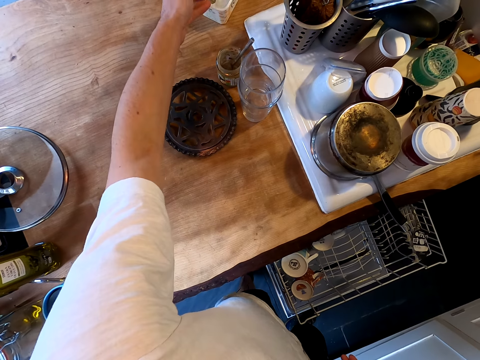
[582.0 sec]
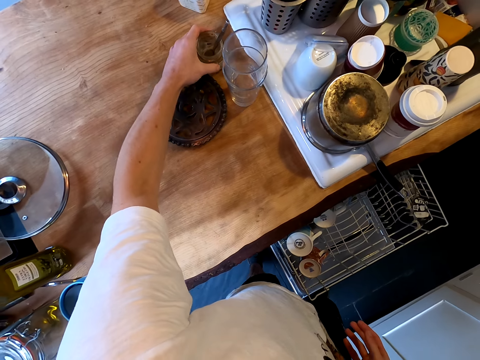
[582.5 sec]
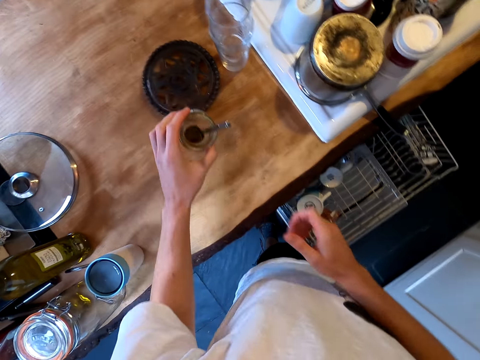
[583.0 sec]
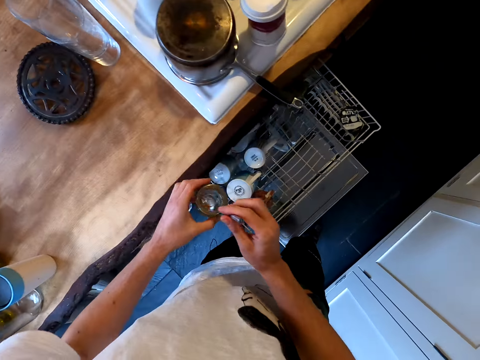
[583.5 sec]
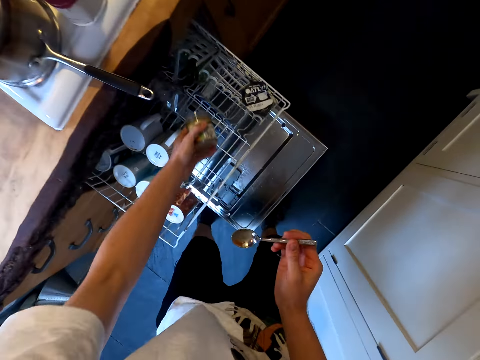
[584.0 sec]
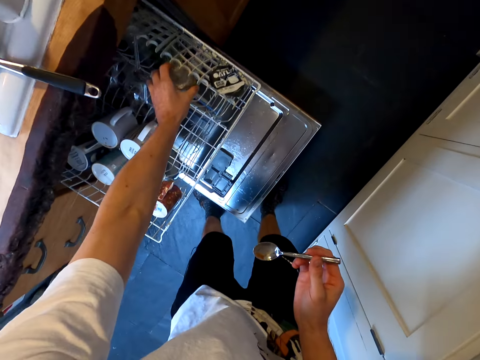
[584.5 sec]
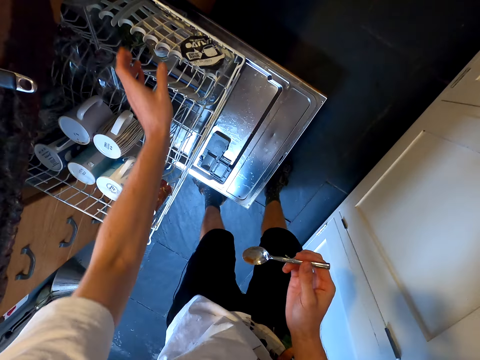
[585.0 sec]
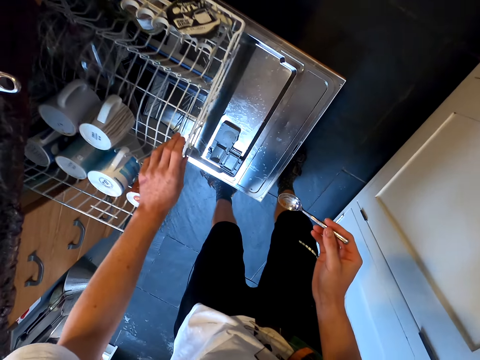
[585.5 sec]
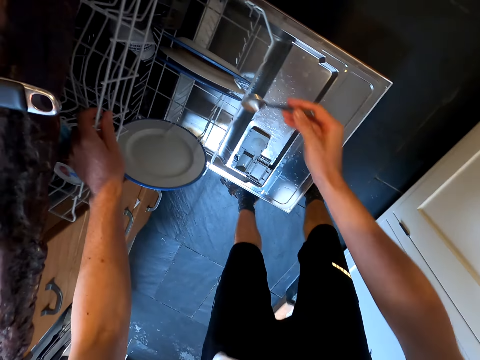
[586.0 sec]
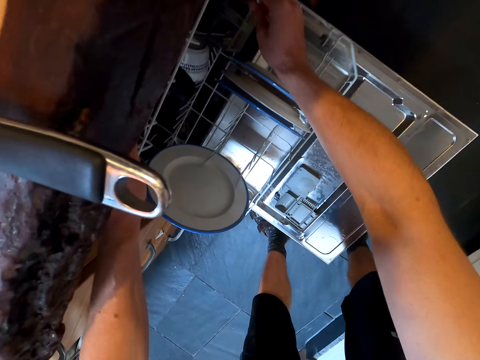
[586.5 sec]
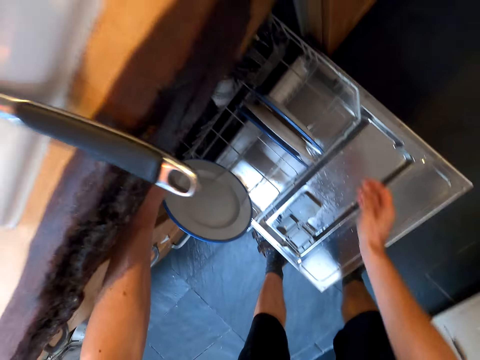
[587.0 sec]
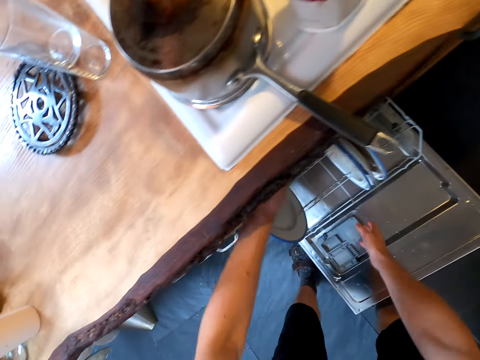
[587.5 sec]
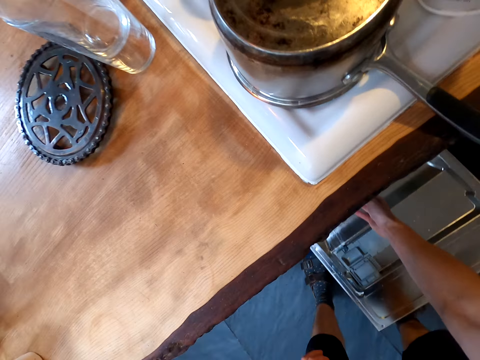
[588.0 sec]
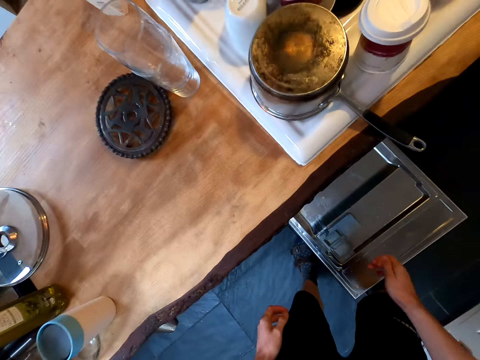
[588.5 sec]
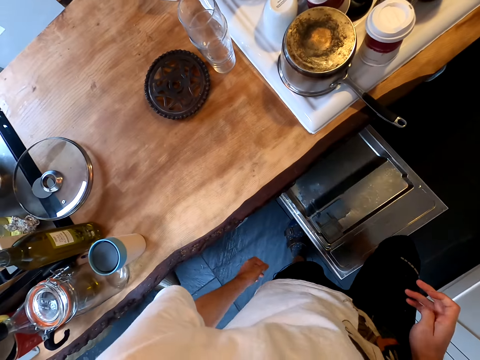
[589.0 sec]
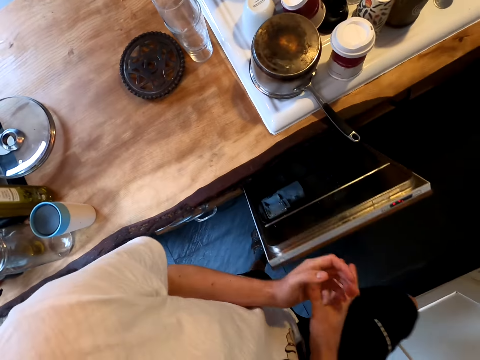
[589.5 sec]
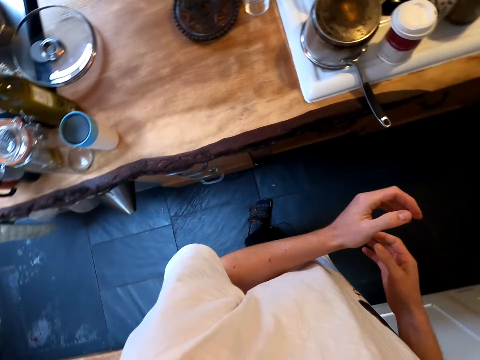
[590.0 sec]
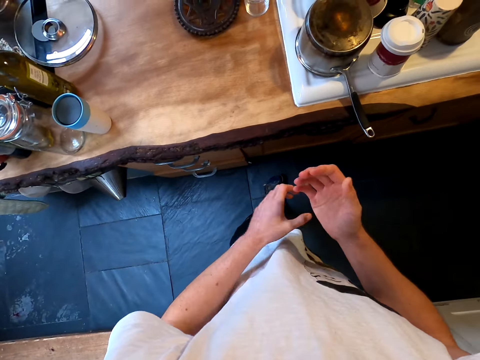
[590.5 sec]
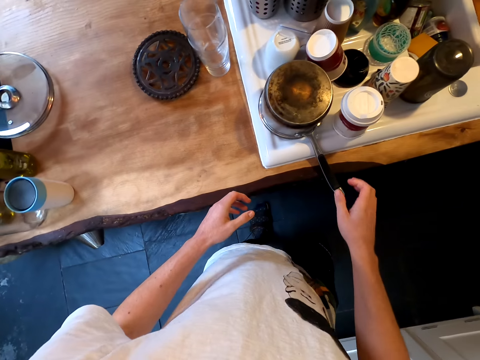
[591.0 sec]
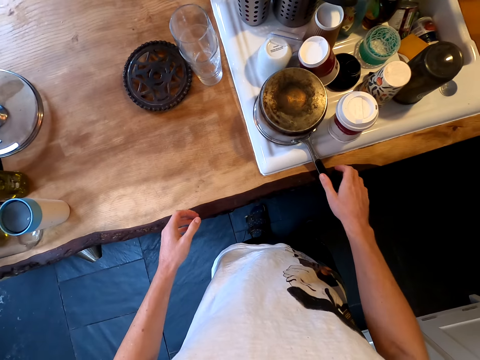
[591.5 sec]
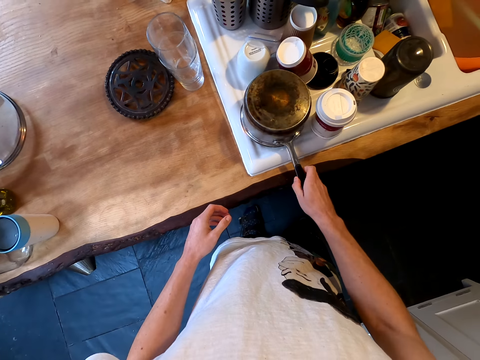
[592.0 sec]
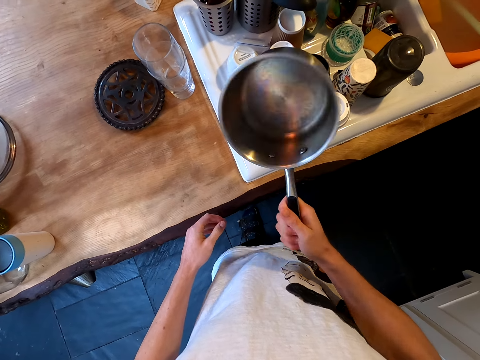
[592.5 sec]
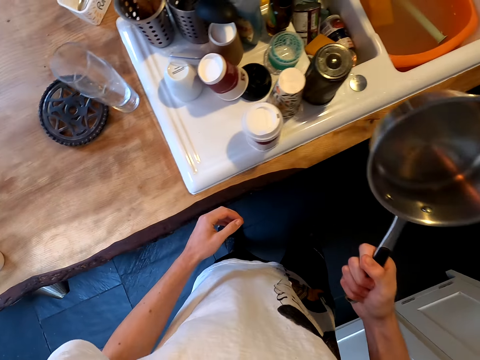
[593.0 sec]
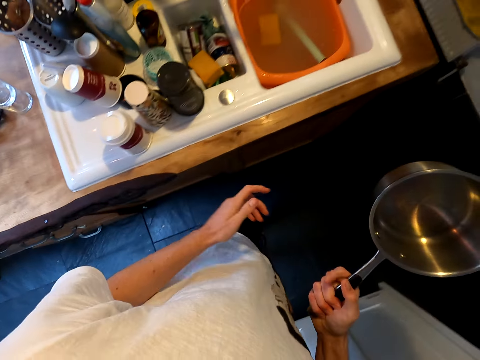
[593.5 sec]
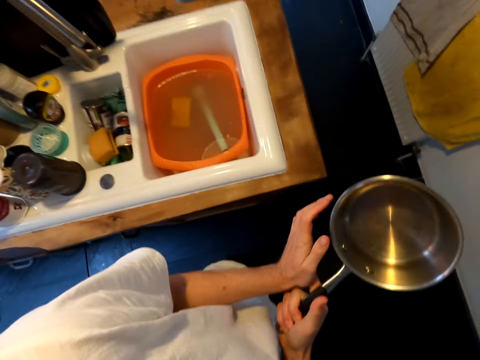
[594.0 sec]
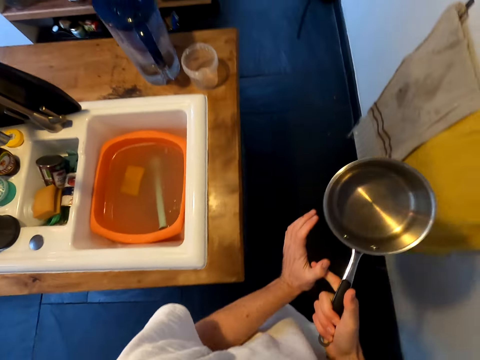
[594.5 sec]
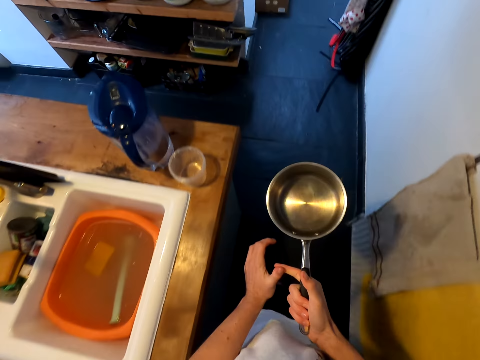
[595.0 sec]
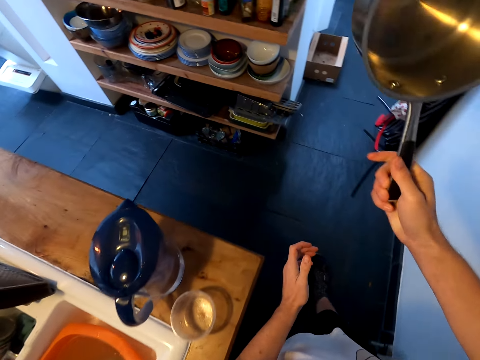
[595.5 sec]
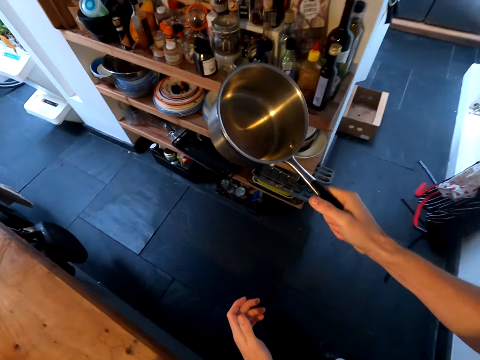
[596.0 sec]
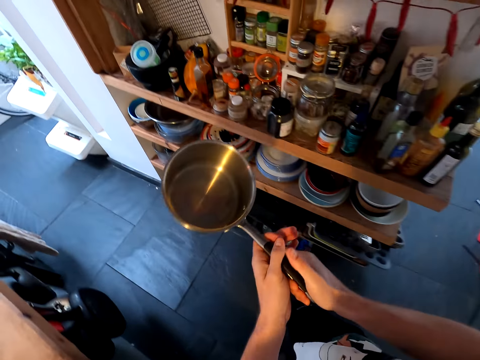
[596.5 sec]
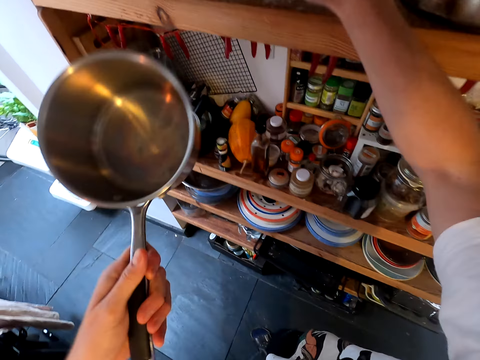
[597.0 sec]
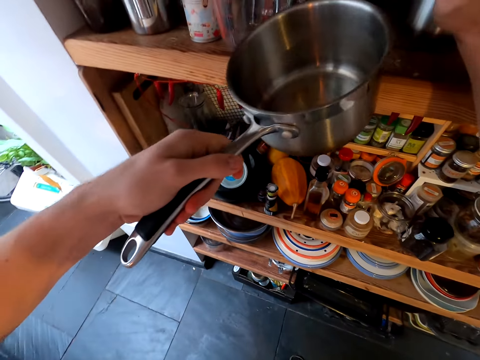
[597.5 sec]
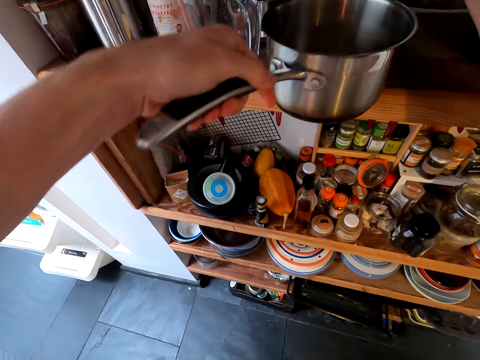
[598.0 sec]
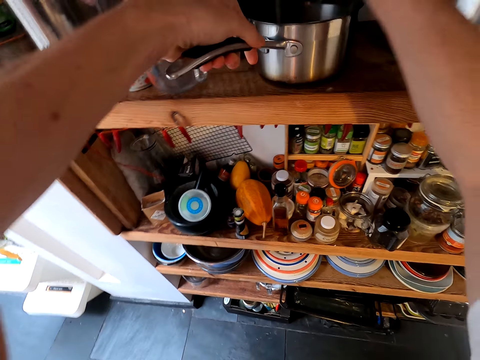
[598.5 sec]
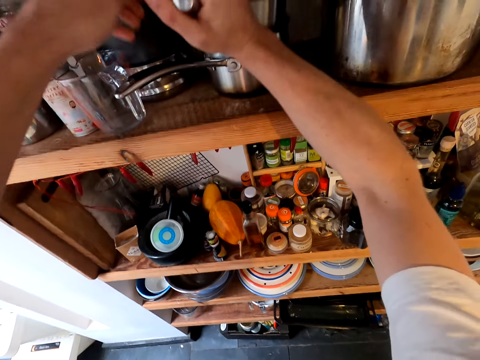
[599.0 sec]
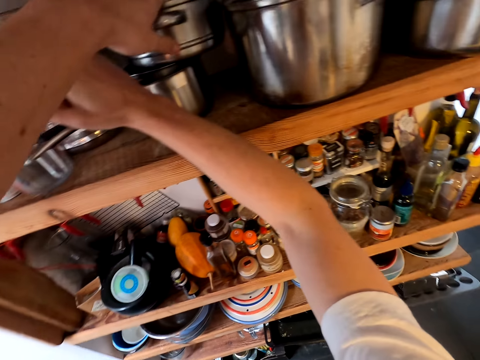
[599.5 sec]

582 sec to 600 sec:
The camera wearer puts the utensil in a tin on the kitchen slab. They pick up a glass from the counter, remove a spoon from the glass, and put the glass in the dish rack. They push in the dishwasher rack. They put the spoon in another dishwasher rack. They push in the dishwasher rack. They stand up and close the dishwasher. They look around. They take a saucepan on the kitchen slab. They walk to the shelf. They turn around. They lift the saucepan, lower the saucepan, and hold the saucepan with the left hand. They put the saucepan in the cabinet shelf.

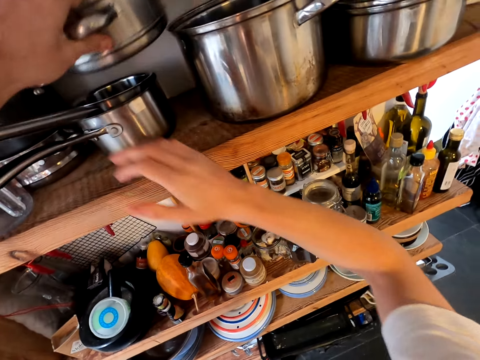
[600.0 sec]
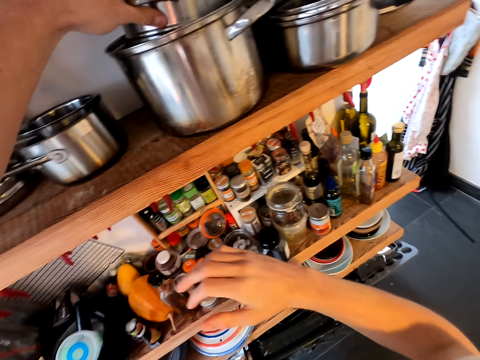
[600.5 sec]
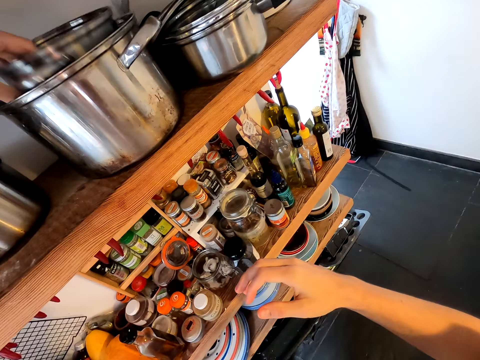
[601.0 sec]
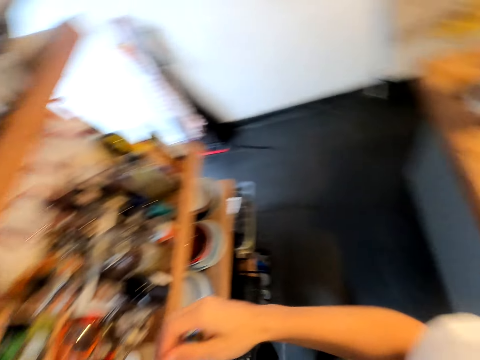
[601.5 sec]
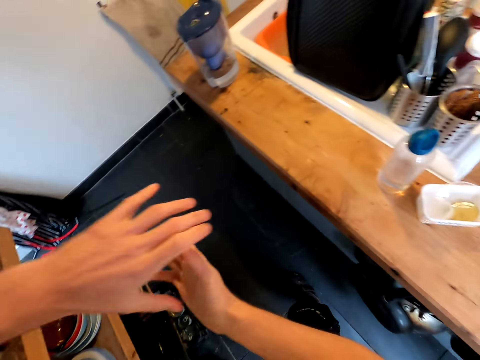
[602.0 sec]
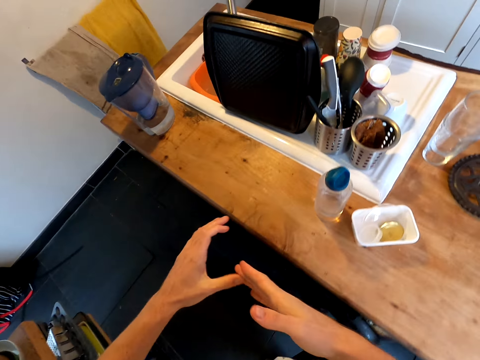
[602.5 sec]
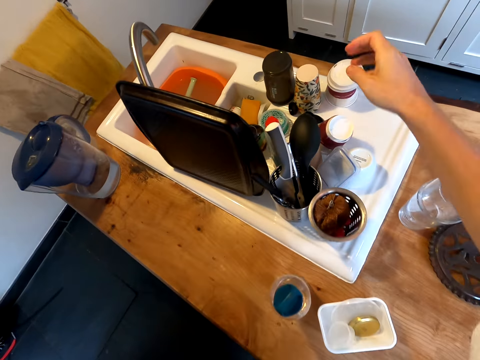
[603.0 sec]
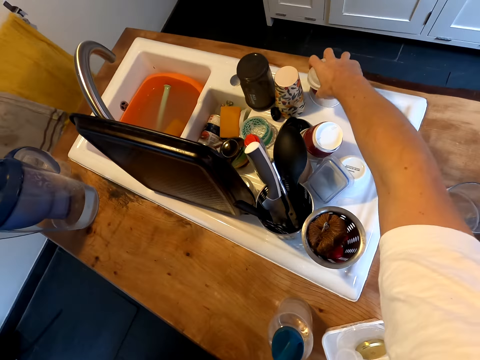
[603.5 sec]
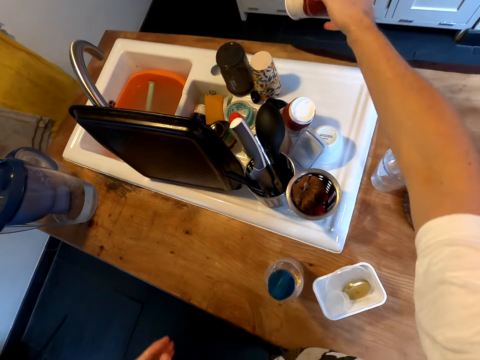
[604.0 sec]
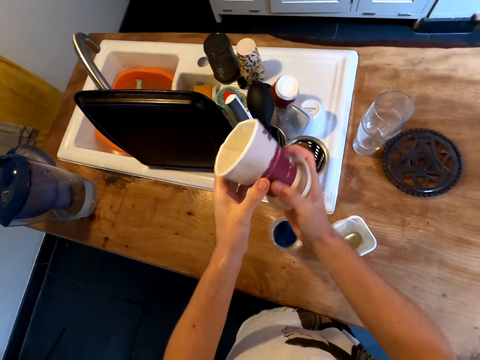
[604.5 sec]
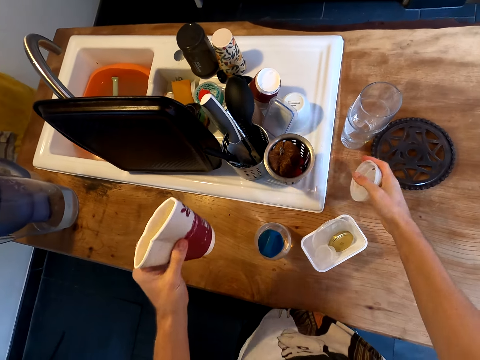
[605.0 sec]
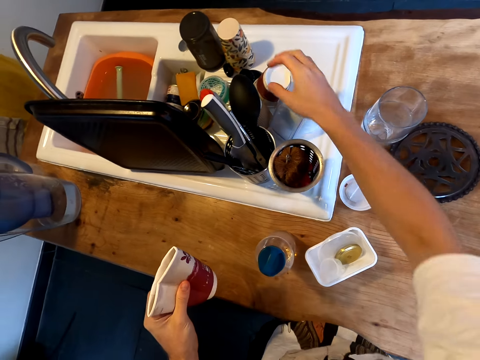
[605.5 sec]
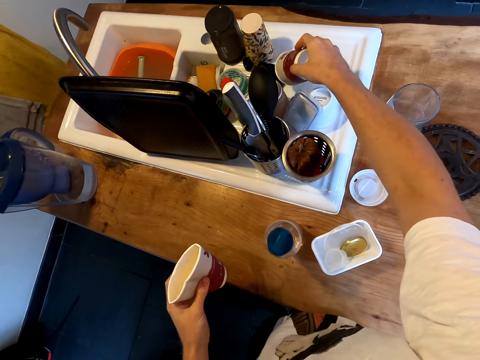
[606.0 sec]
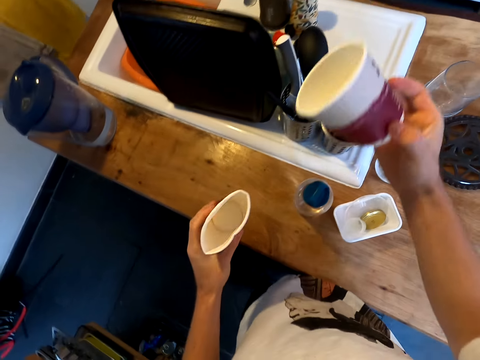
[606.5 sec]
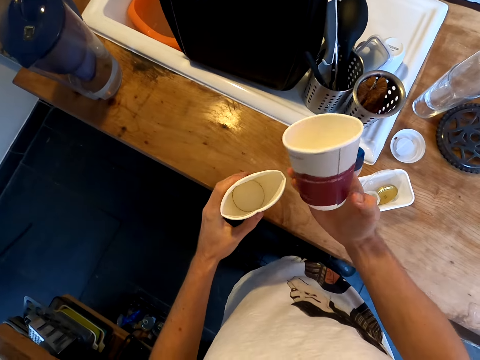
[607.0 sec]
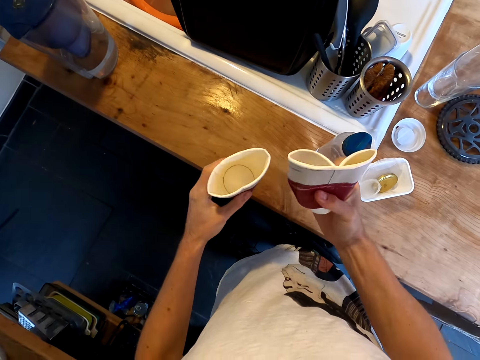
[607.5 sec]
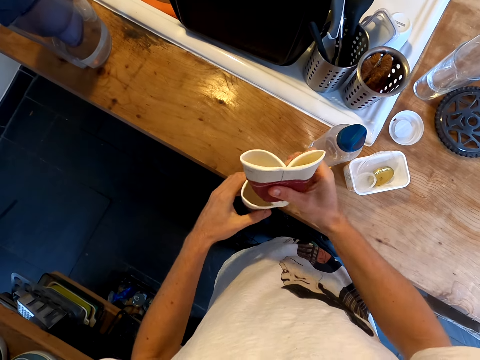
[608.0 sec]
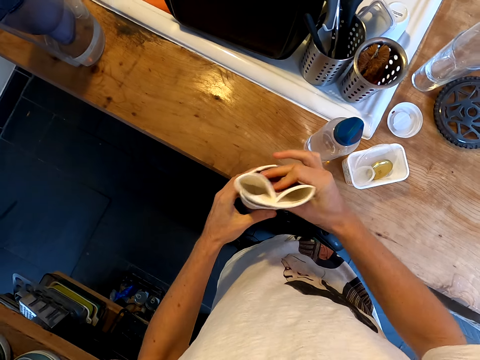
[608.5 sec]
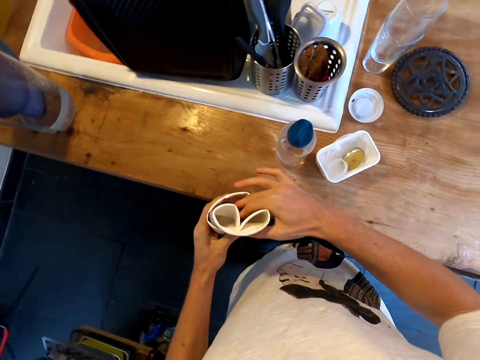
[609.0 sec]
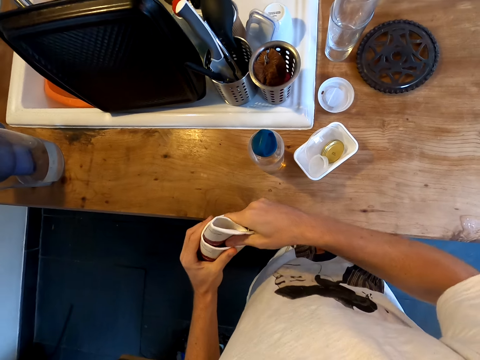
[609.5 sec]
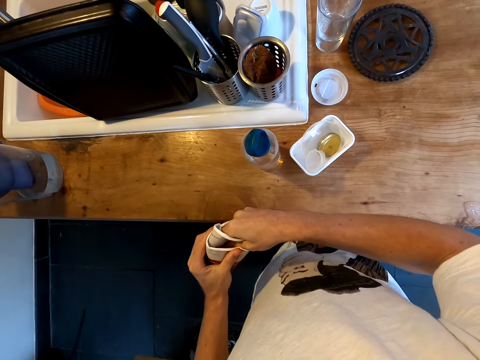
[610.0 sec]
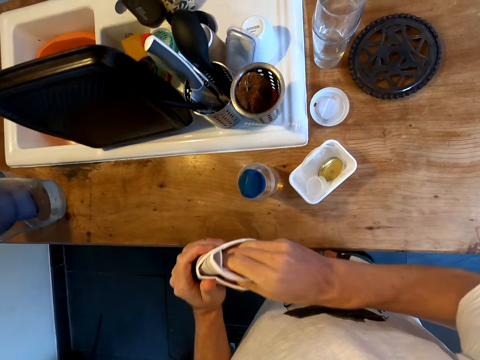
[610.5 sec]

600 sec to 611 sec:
The camera wearer arranges the other saucepan in the shelf. They turn around. They take a tin or disposable cup on the sink slab. They hold the utensils with both hands. They put the tin lid on the kitchen slab. They squeeze the disposable cups in hand. They take another tin. They put the tins together.
